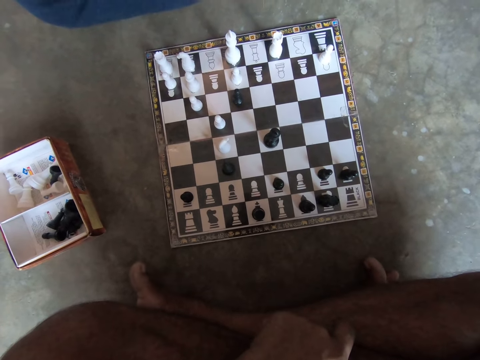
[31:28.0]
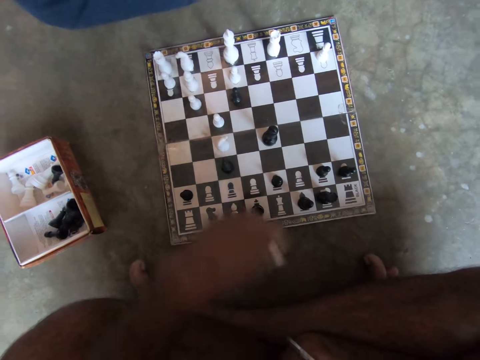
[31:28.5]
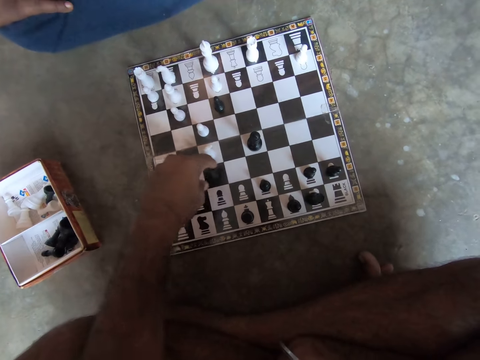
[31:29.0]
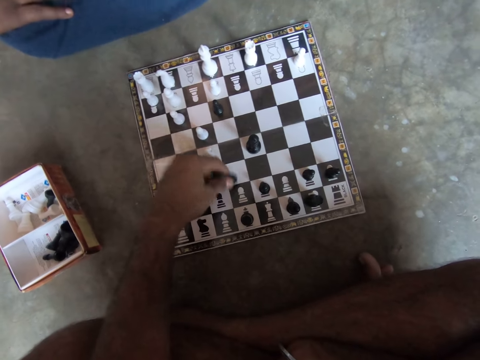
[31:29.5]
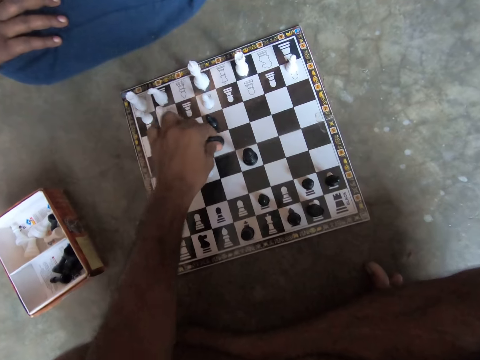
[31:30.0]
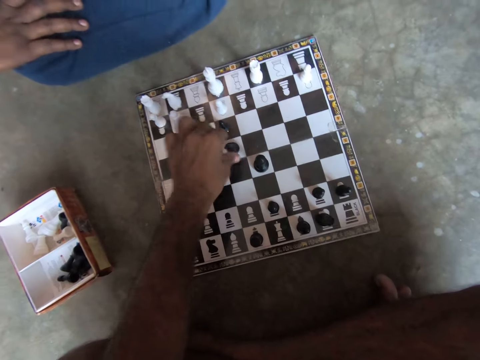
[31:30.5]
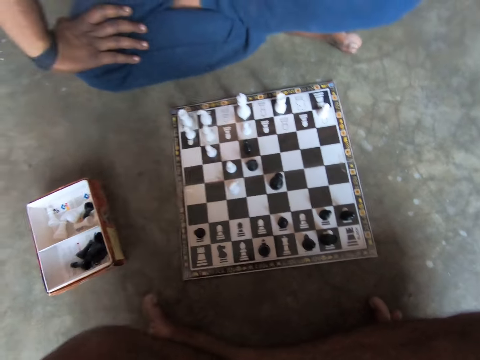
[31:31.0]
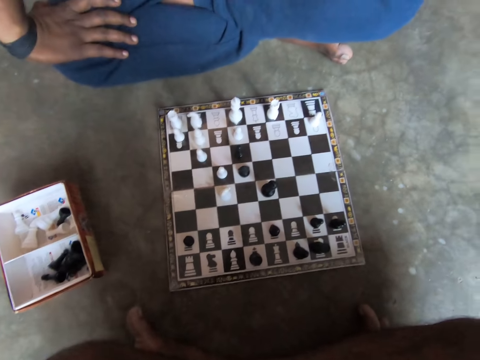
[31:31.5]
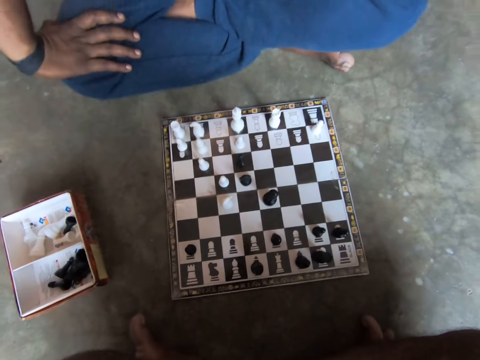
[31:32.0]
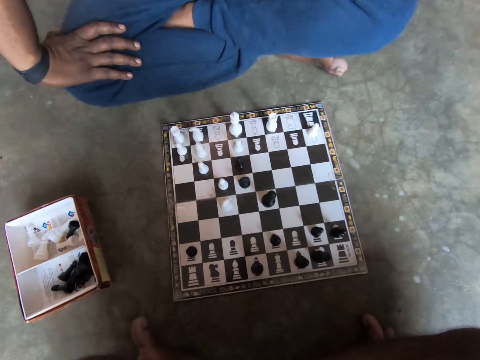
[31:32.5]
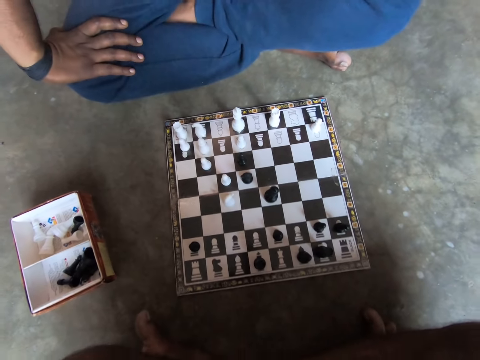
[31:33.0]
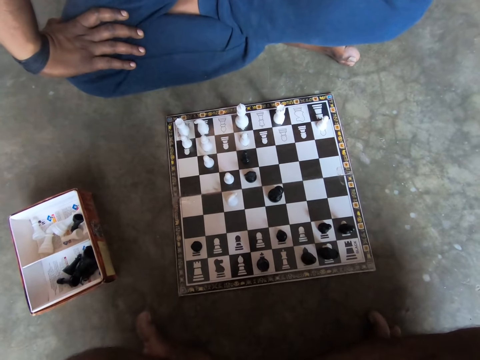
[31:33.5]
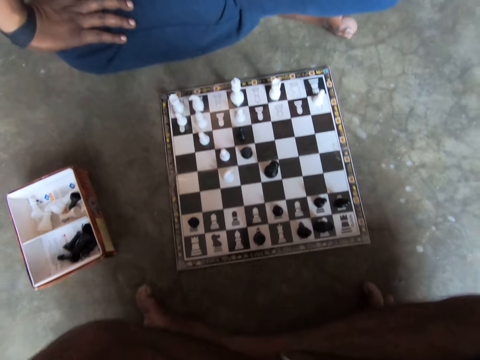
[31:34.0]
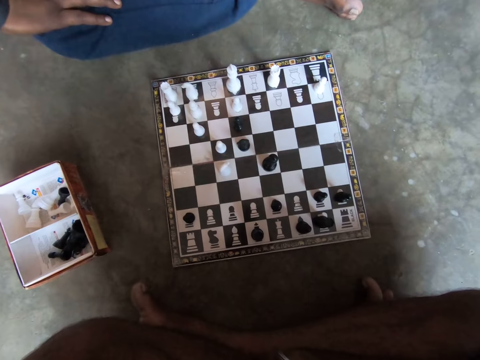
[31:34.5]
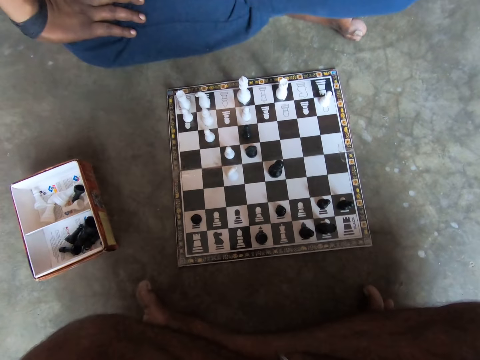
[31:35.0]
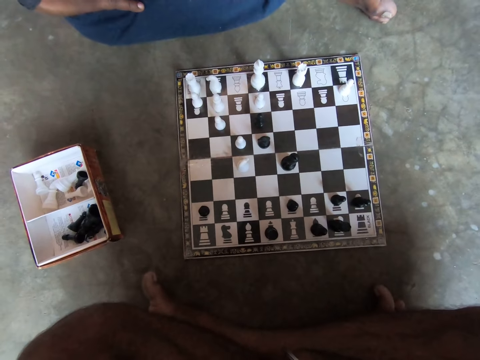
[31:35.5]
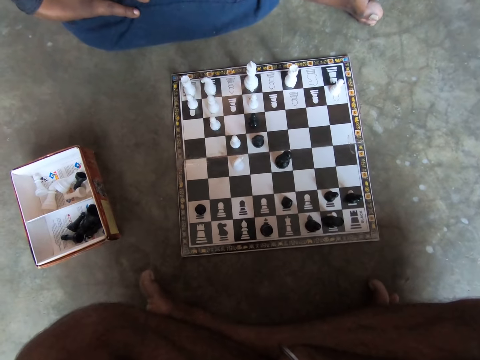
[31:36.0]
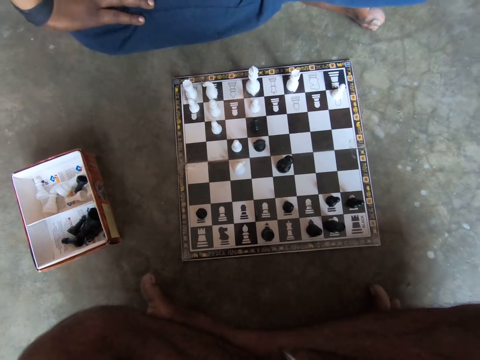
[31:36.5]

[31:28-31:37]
The camera wearer moves another black piece on the chessboard. He picks up a chessman, places the chessman on the chessboard, lifts his hand, and stares at the chessboard.

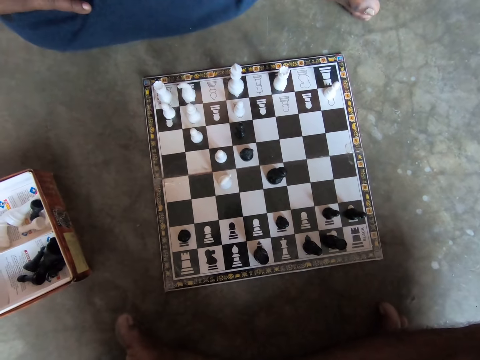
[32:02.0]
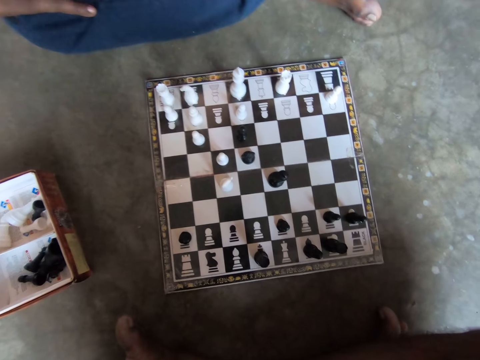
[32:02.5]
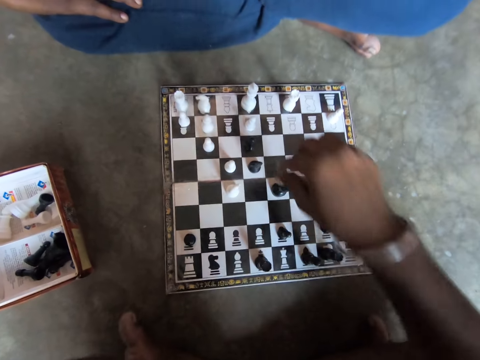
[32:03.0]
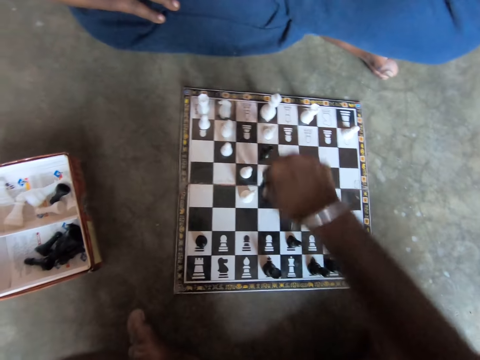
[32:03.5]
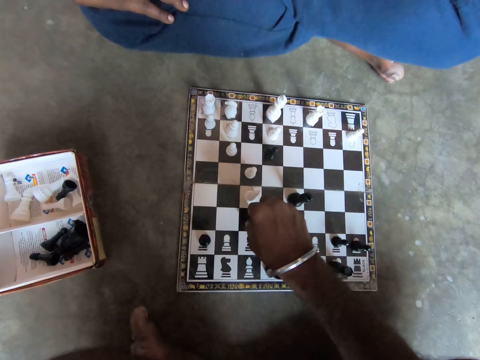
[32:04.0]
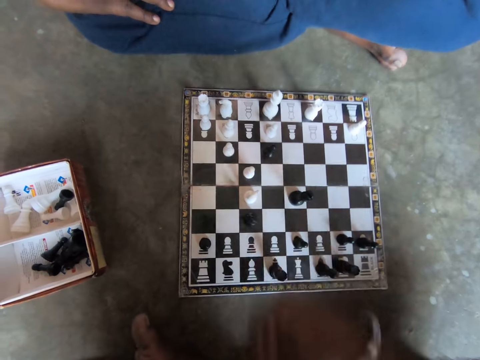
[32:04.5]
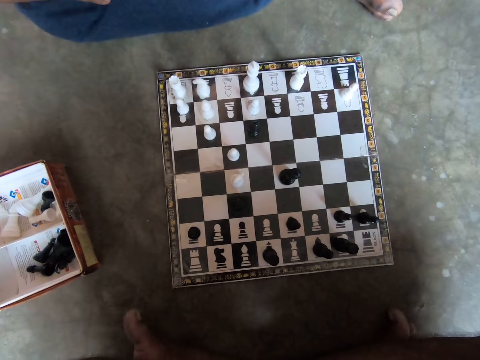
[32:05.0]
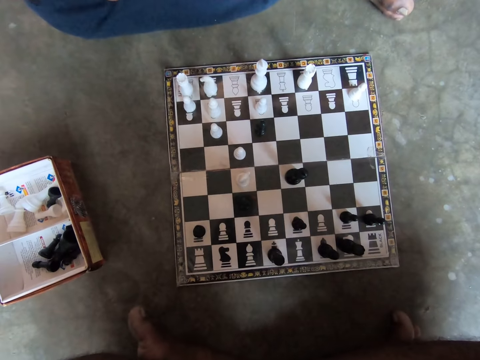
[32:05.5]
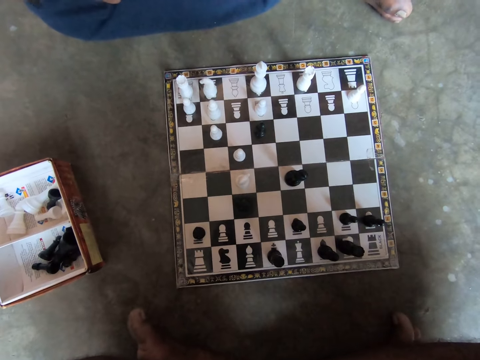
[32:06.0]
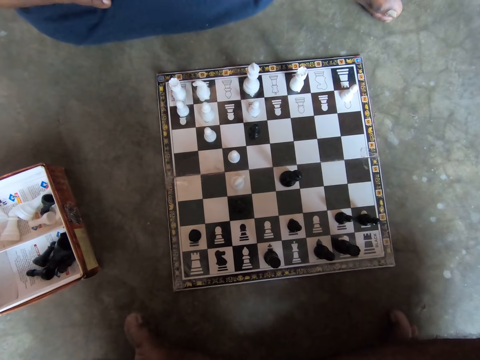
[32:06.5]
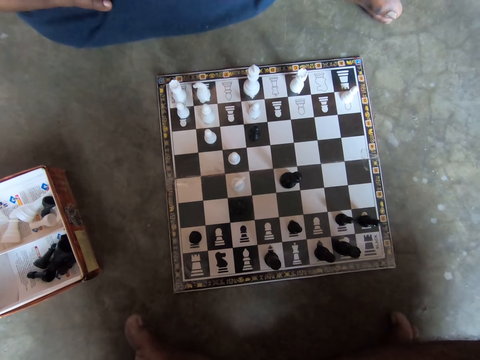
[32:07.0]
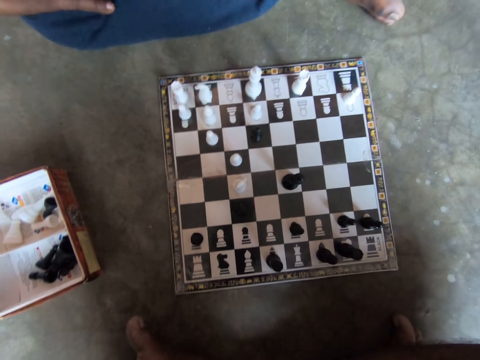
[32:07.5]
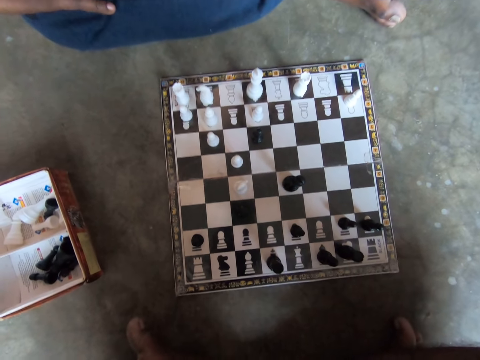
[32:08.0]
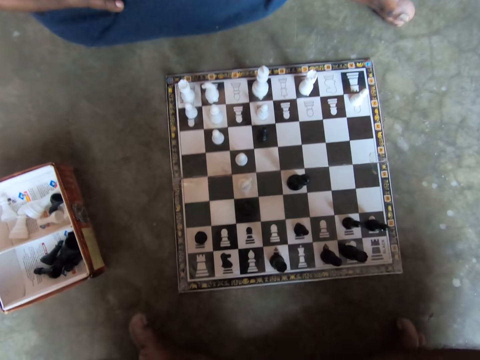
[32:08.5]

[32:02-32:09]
The camera wearer plays a chess piece on the chessboard with his right hand.

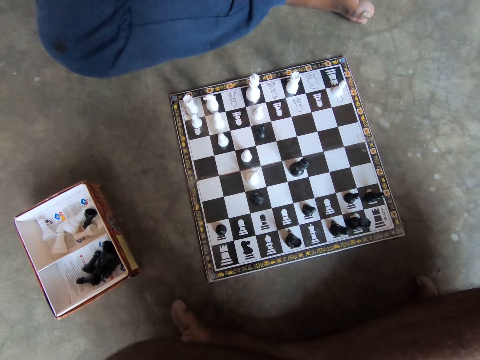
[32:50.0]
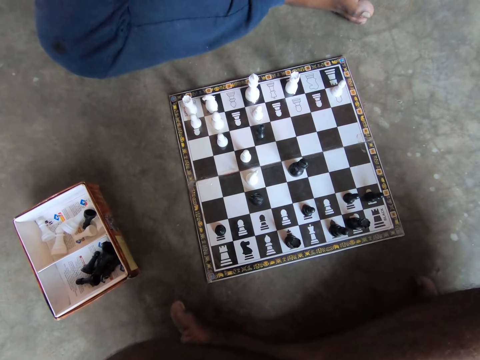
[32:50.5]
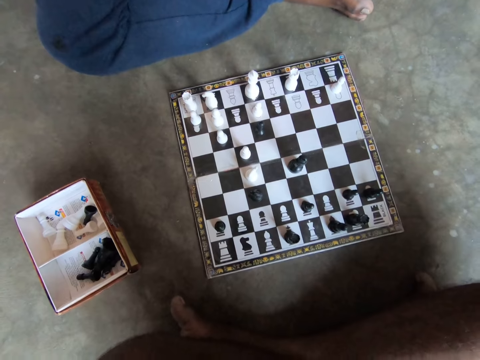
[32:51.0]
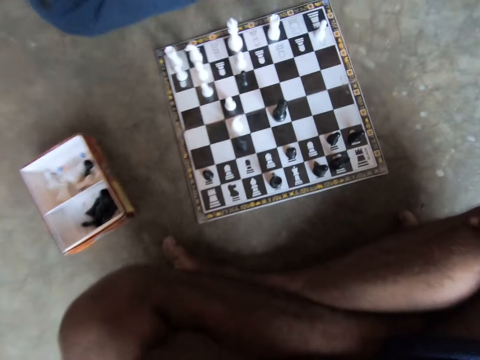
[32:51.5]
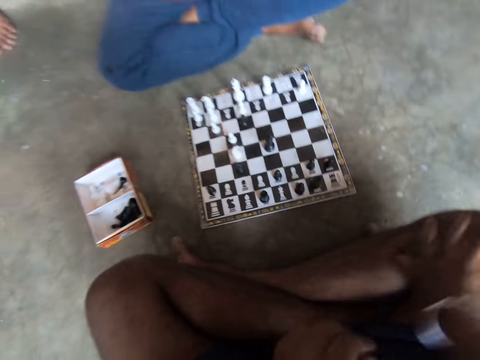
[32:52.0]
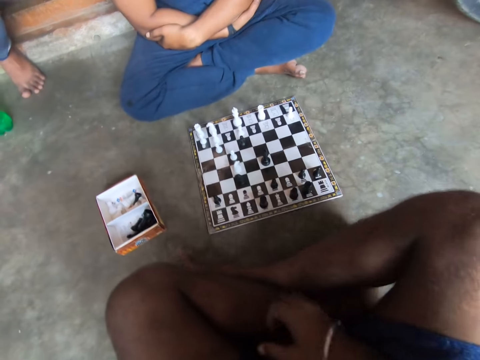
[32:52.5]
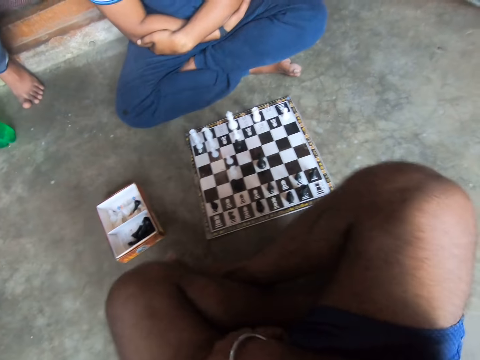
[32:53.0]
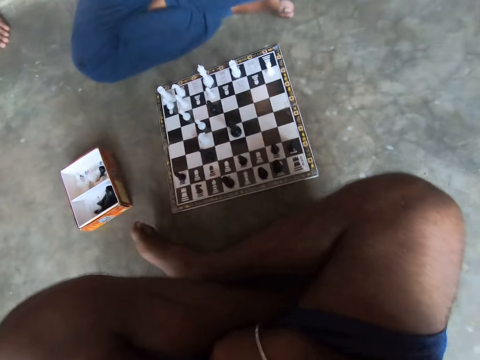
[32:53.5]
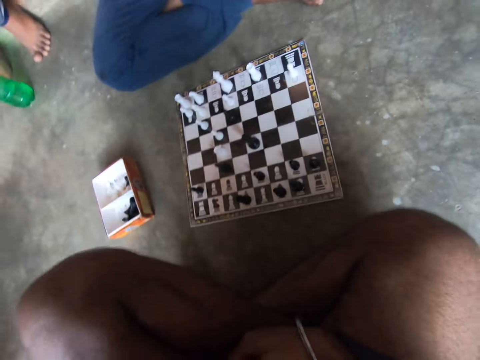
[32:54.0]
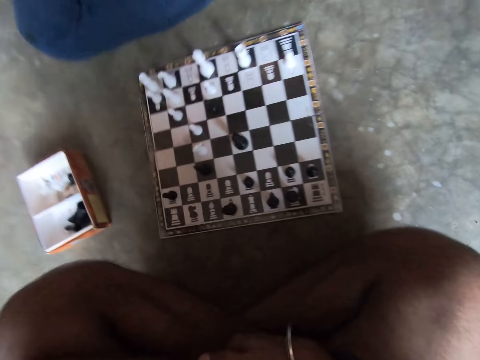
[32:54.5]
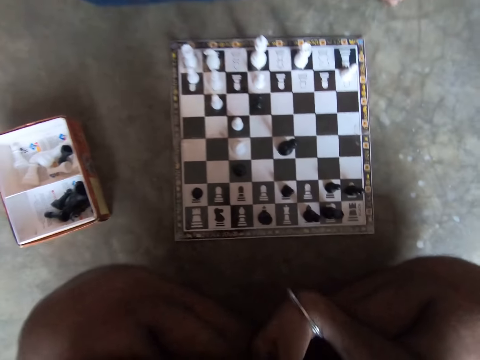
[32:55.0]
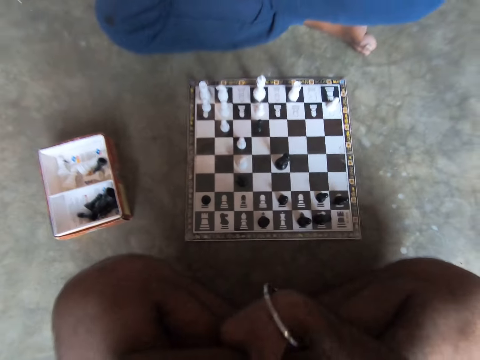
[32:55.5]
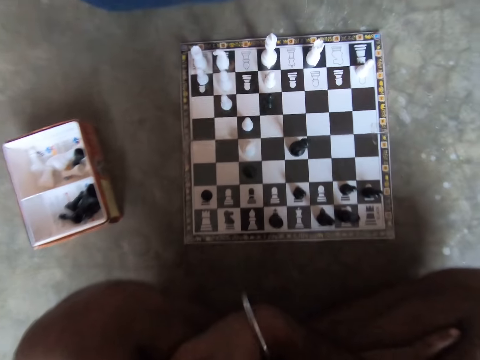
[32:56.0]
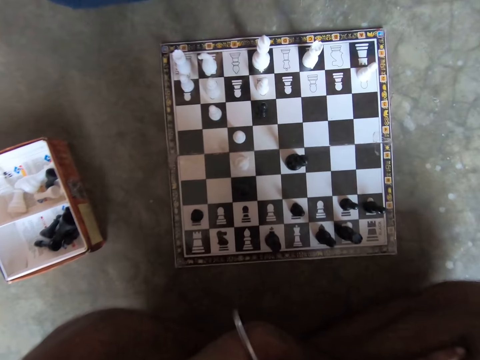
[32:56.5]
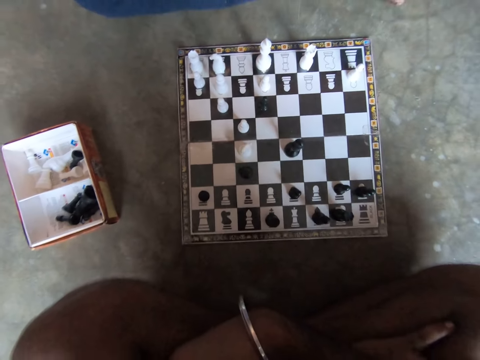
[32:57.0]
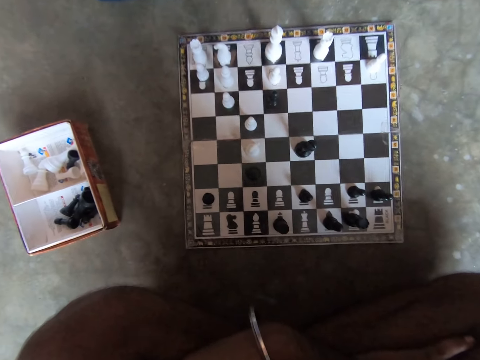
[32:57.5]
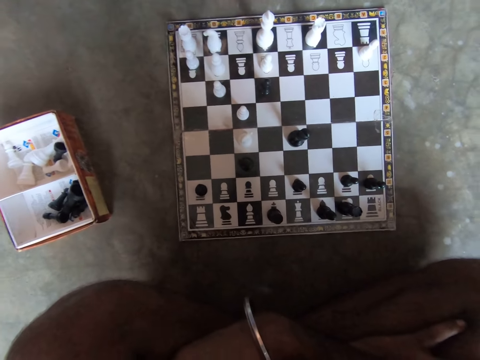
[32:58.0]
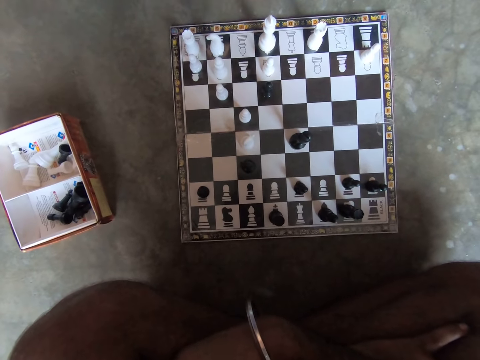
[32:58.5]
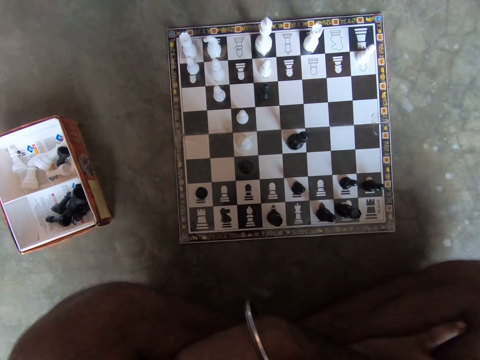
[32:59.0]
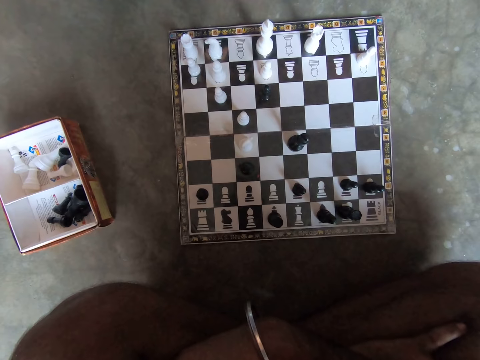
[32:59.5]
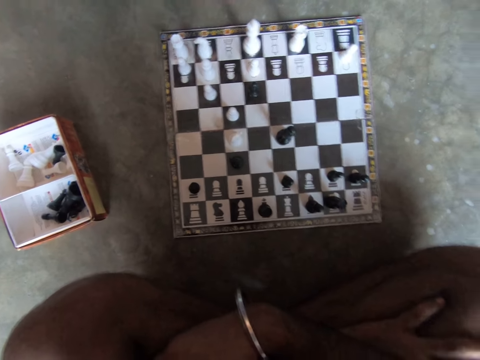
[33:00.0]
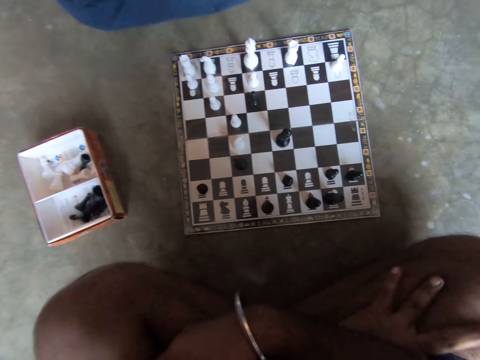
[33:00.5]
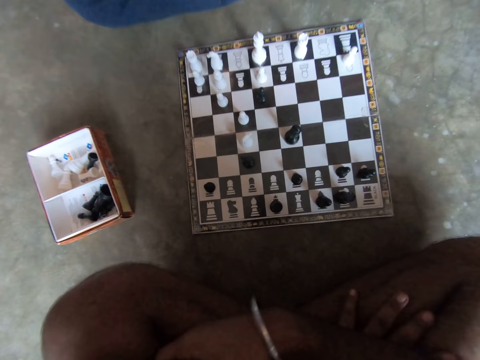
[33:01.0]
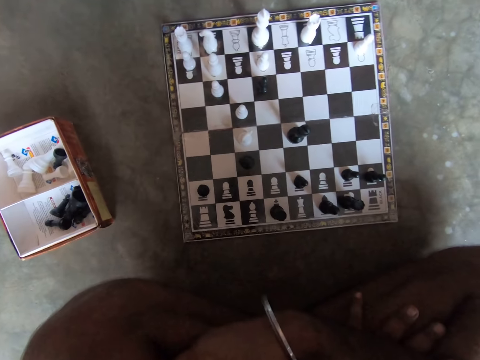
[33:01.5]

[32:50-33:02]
The camera wearer adjusts his sitting position.
